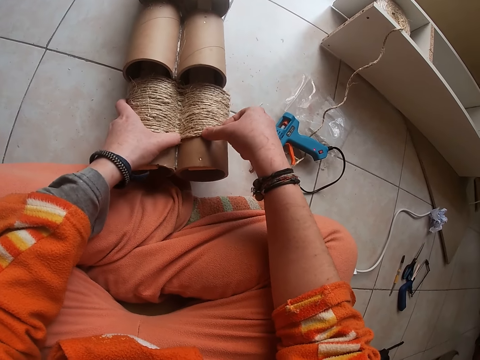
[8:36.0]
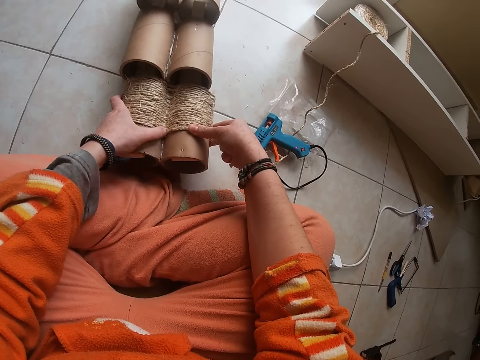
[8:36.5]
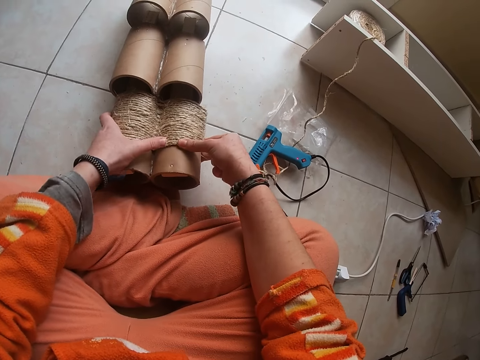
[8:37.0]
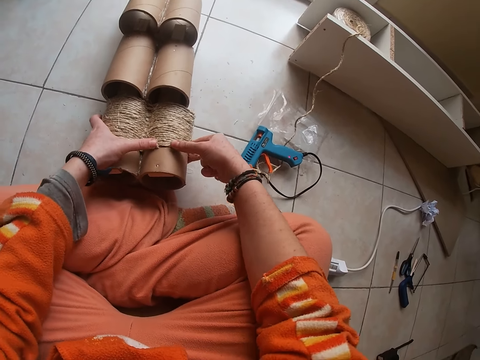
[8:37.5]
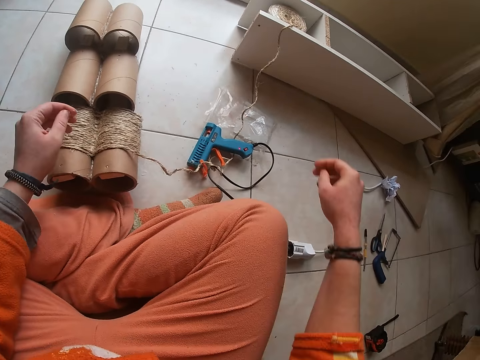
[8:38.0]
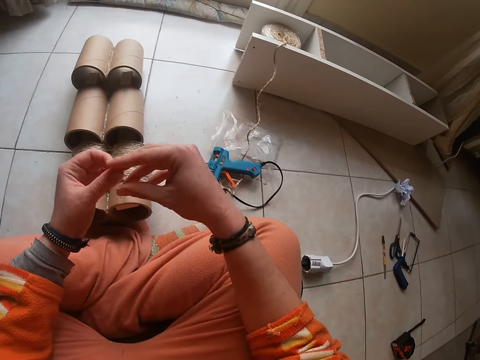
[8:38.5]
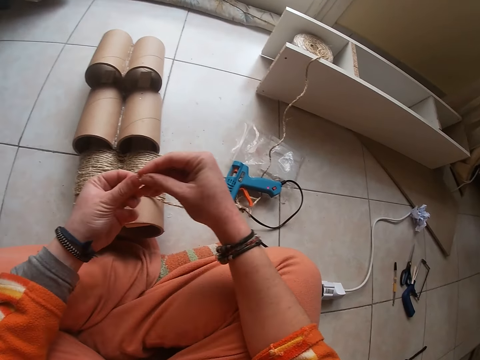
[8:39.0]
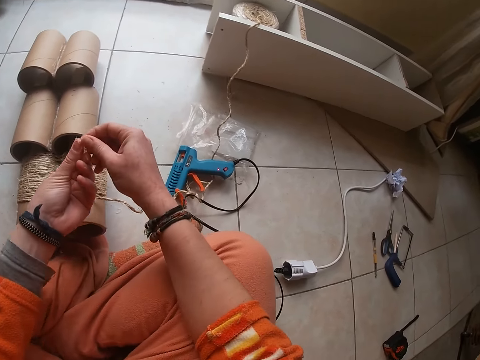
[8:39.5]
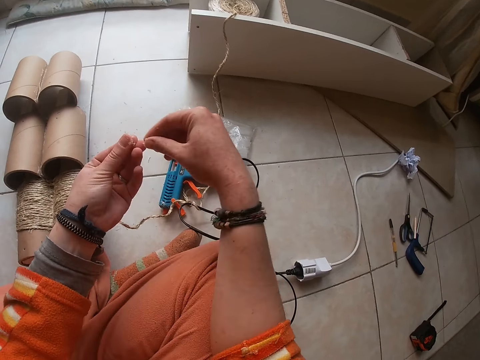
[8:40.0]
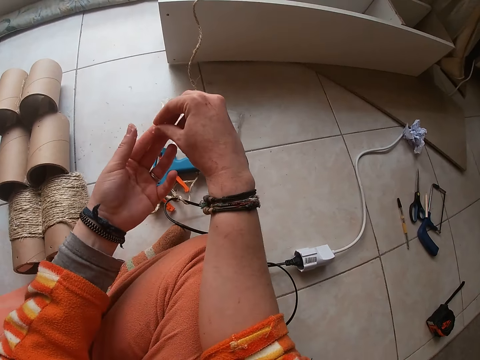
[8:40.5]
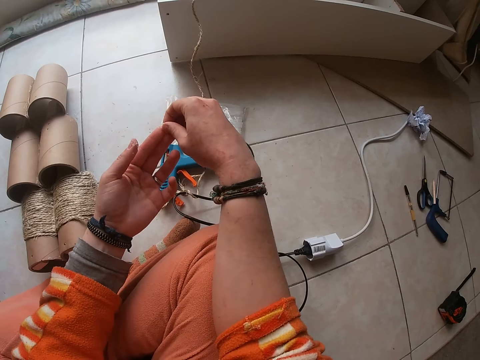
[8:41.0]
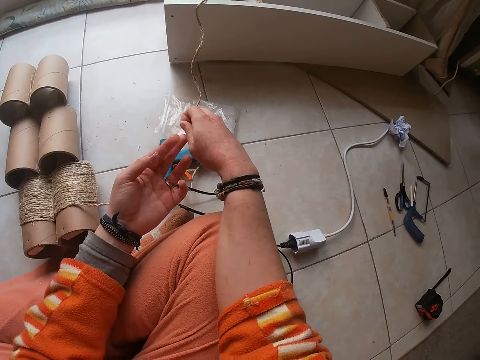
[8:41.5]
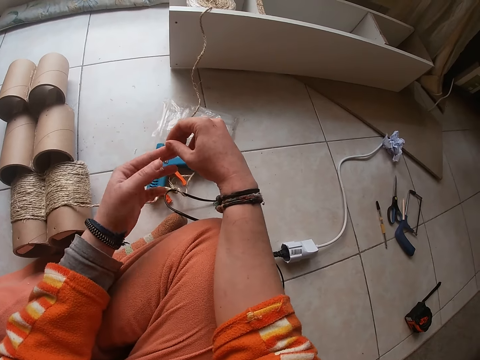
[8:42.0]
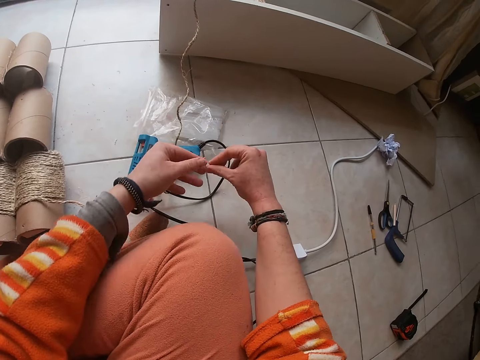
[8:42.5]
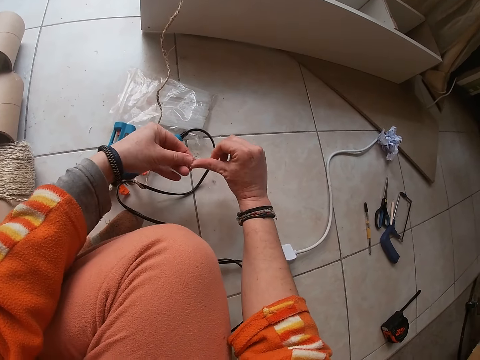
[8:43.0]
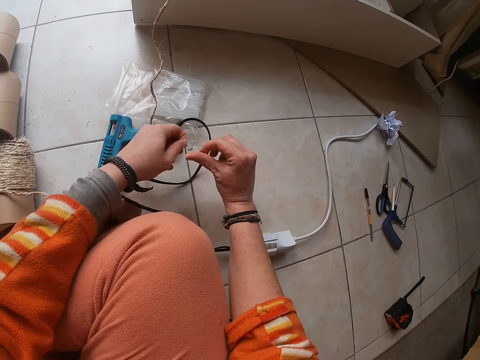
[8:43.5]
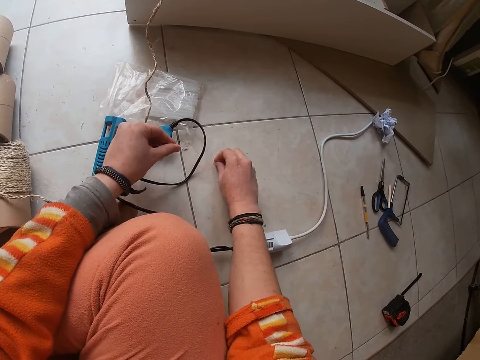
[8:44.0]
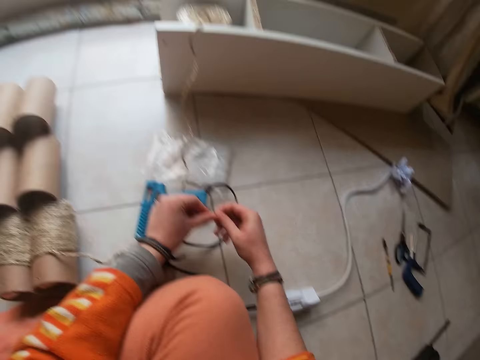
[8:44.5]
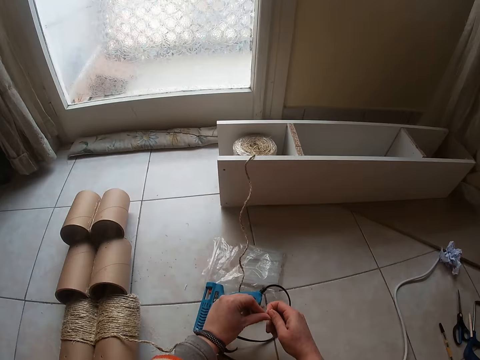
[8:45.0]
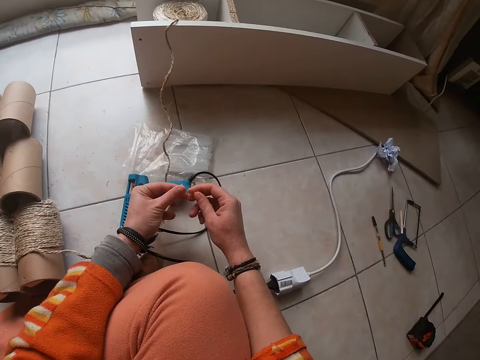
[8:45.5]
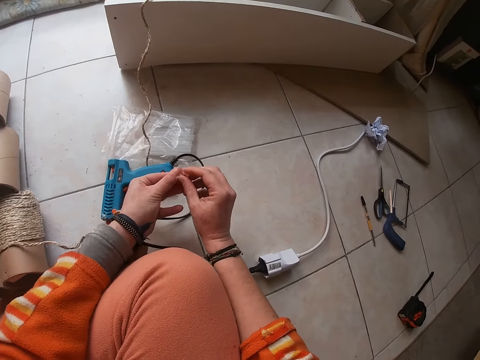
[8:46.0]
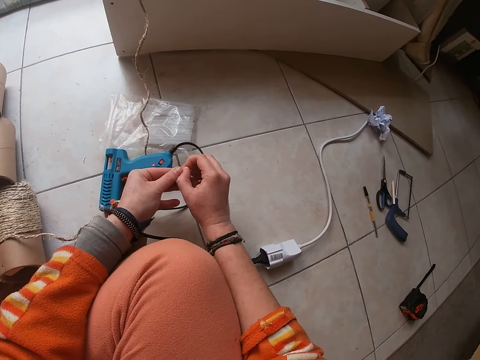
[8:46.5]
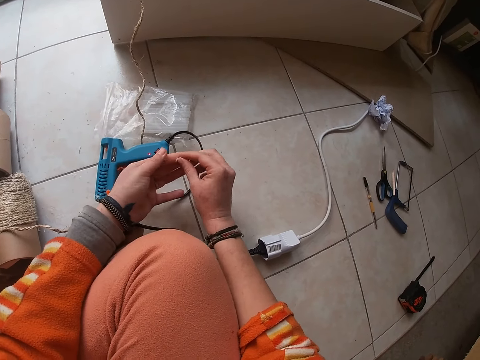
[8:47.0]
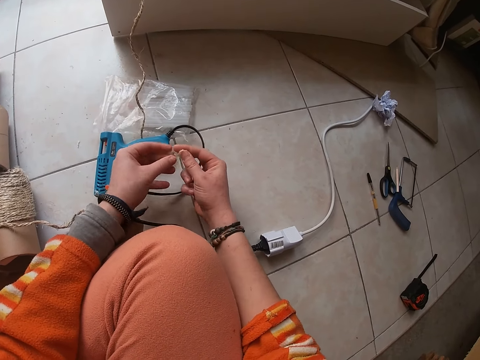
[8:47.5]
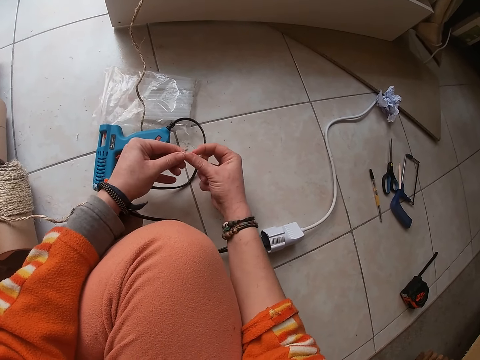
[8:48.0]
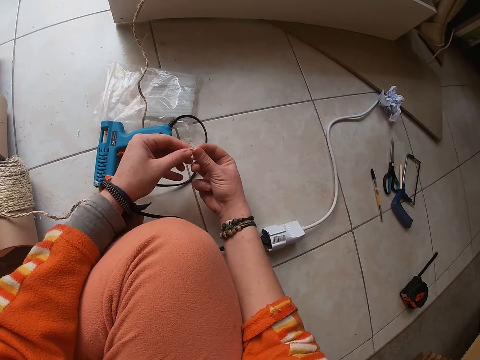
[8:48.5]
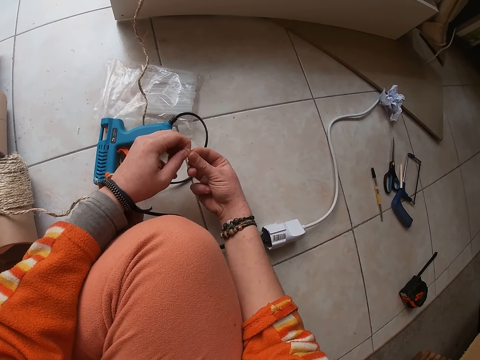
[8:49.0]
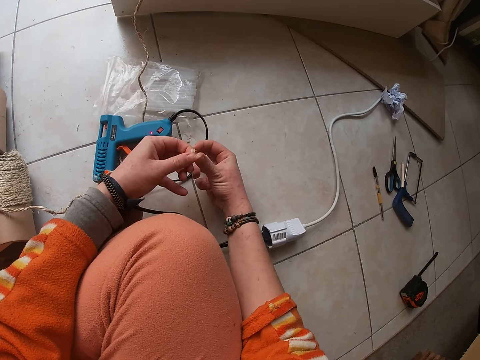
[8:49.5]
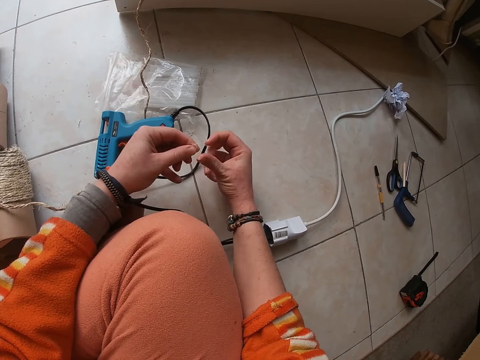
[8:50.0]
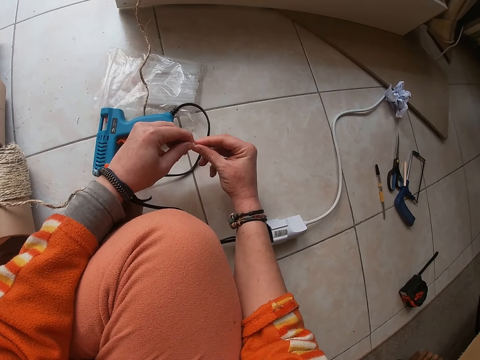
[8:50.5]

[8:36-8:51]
The camera wearer removes dry glue from her fingers. She picks up glue particles on the floor. She removes dry glue on her hands.

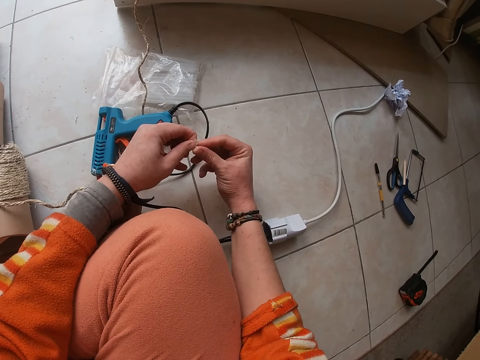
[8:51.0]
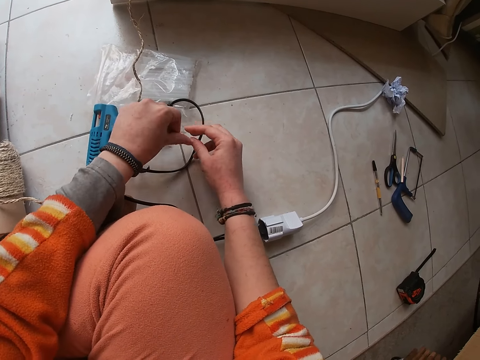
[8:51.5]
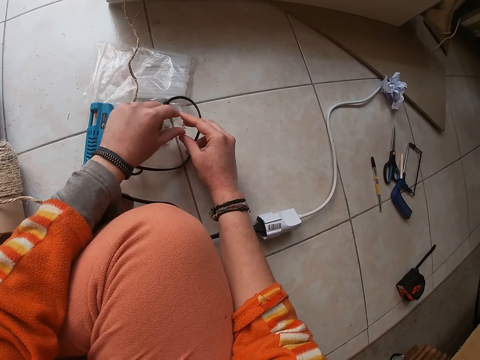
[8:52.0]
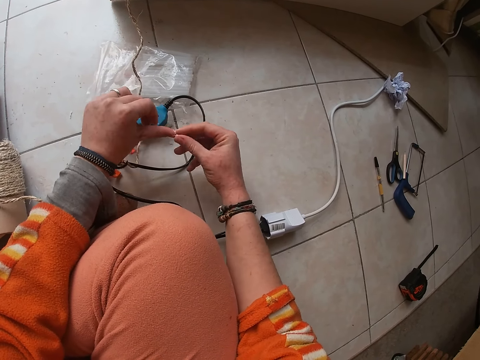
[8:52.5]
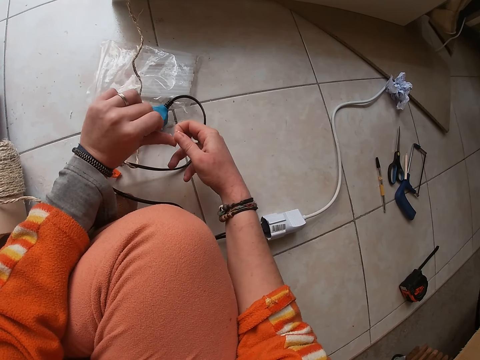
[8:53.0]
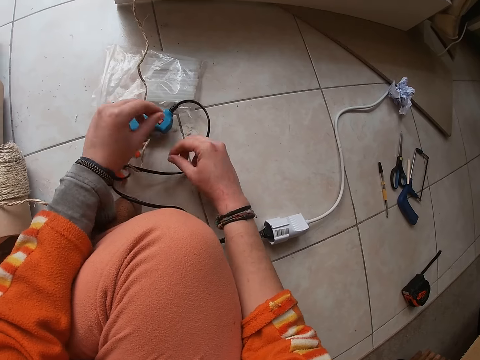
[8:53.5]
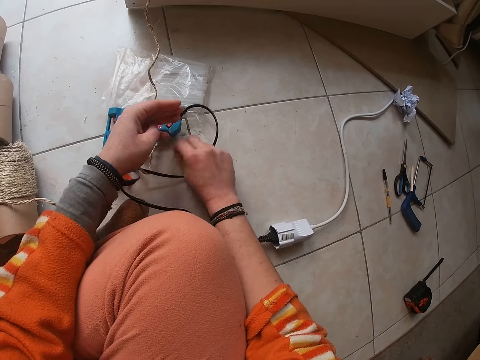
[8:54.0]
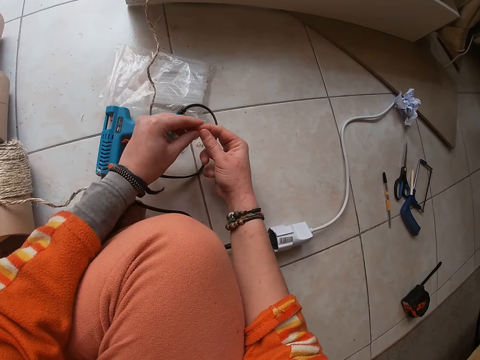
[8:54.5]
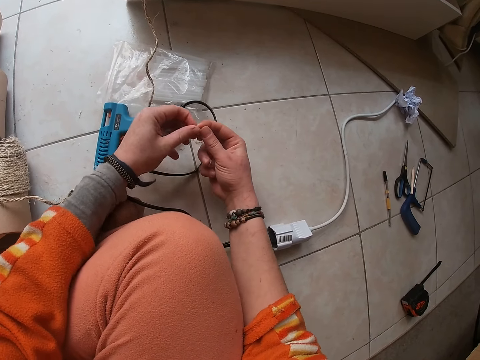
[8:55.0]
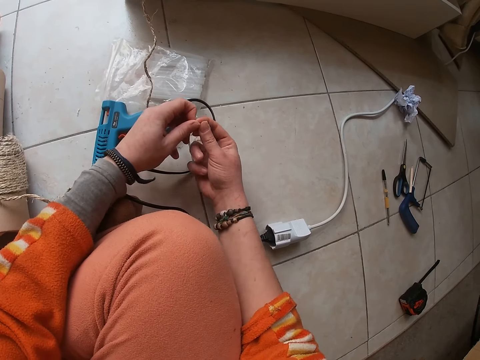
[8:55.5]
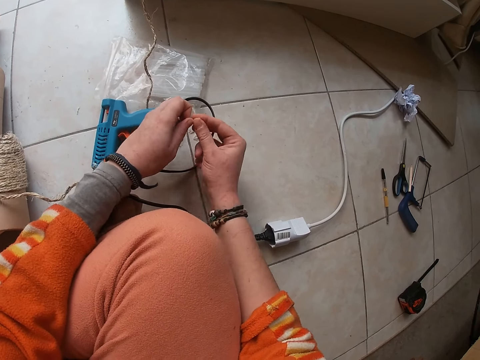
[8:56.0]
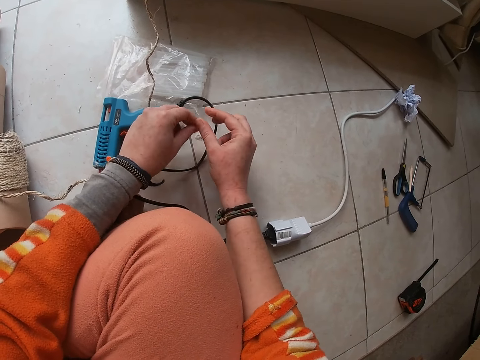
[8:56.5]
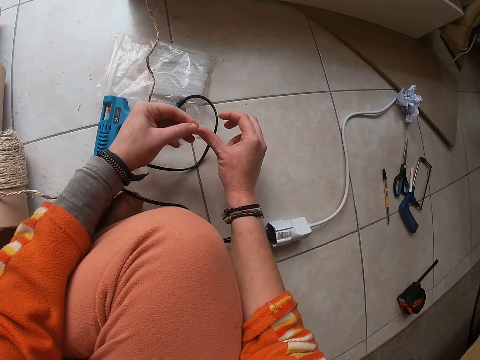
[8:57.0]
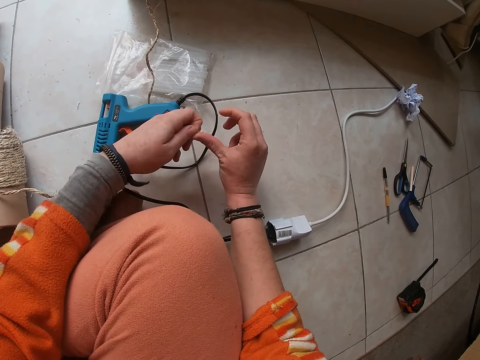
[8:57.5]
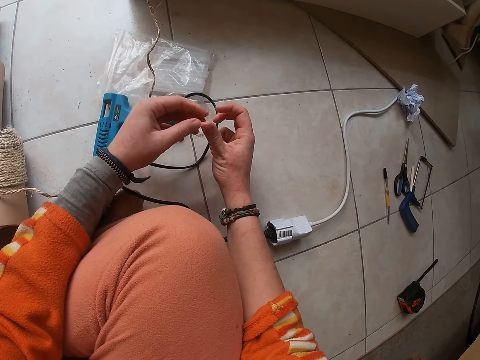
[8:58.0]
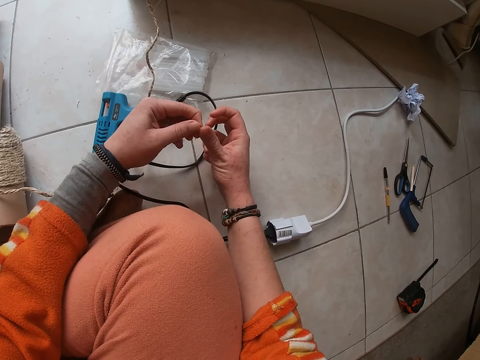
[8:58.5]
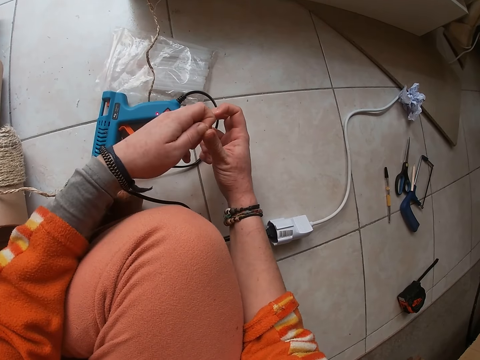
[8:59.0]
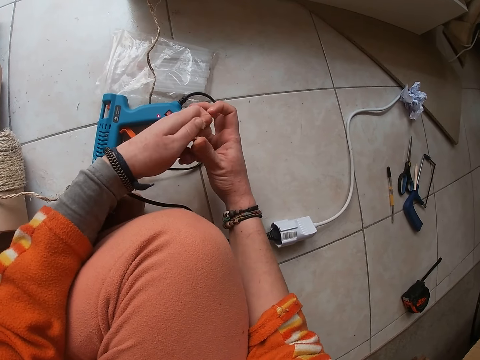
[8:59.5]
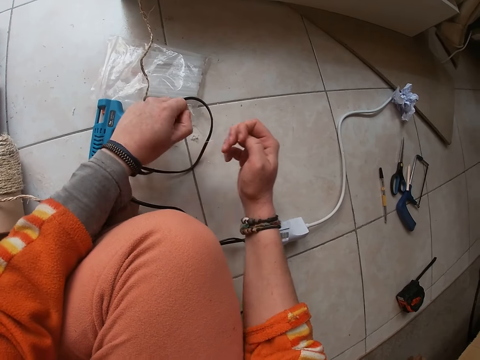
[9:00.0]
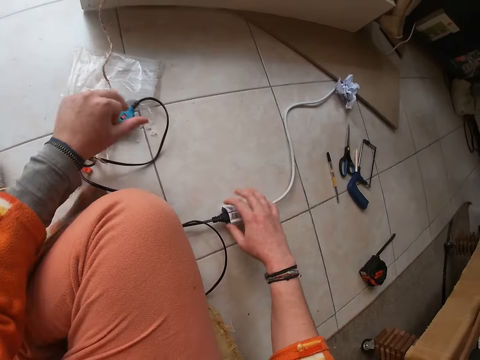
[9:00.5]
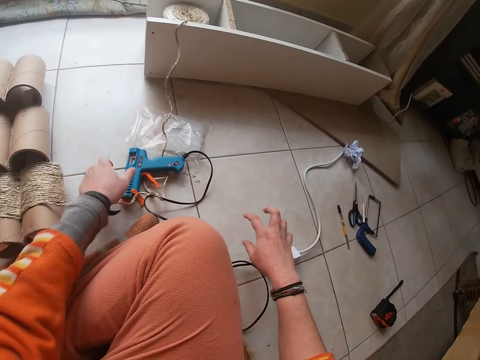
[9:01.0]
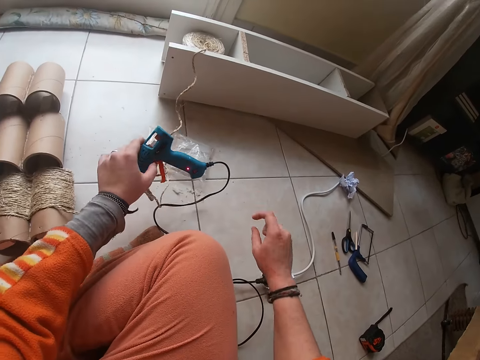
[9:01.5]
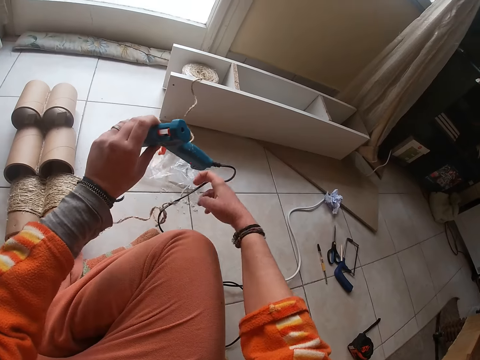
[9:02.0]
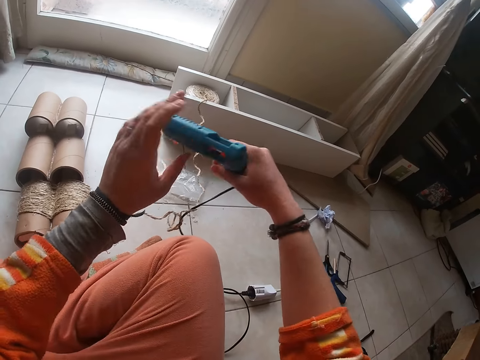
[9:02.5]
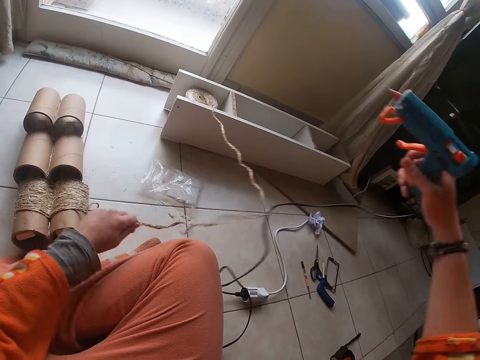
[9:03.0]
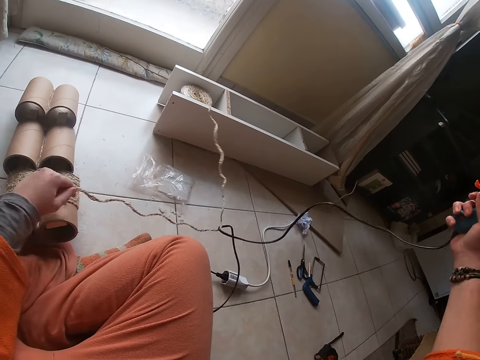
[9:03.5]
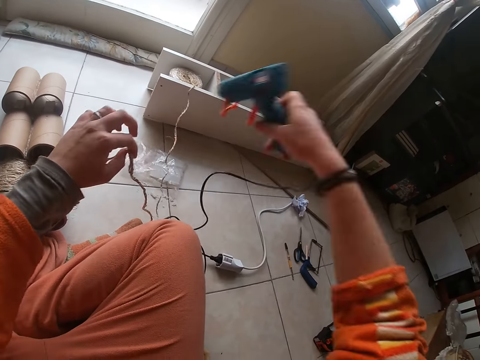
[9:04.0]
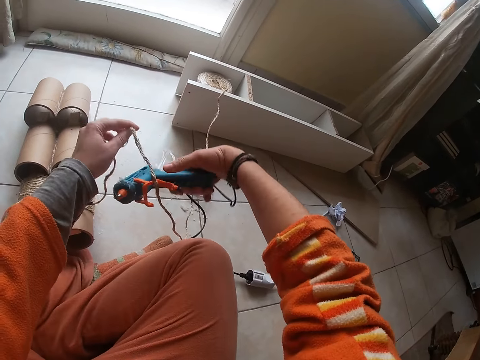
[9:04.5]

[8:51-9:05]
The camera wearer picks up glue particles on the floor. She removes dry glue on her hands. She moves a cable on the floor with her right hand. She picks up the hot glue gun on the floor with her left hand. She takes the hot glue gun with her right hand. She straightens a rope. She adjusts the wires on the craft with her left hand. She untangles the hot glue gun from the wires on the craft with her hands.
